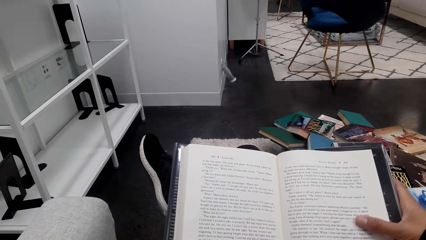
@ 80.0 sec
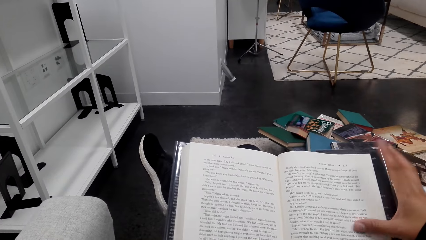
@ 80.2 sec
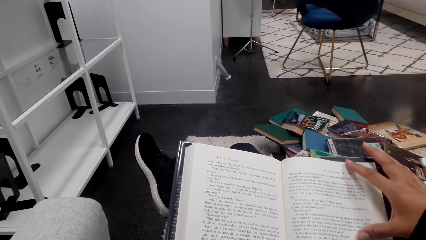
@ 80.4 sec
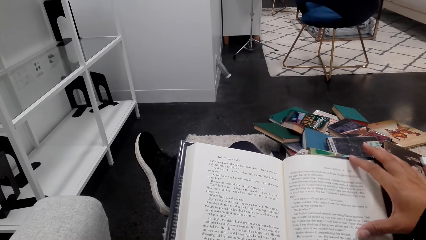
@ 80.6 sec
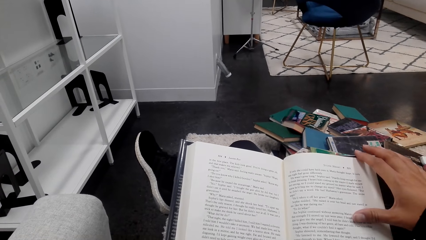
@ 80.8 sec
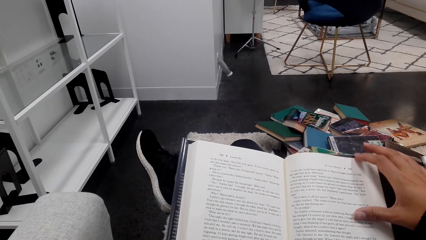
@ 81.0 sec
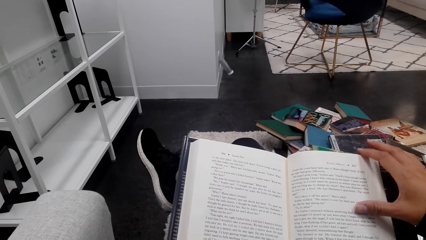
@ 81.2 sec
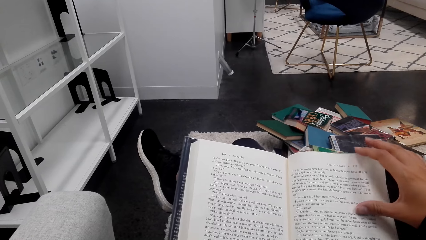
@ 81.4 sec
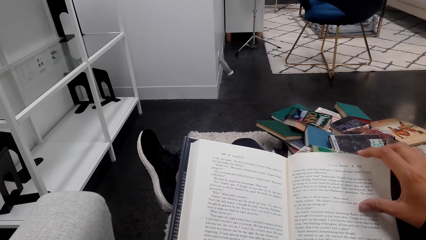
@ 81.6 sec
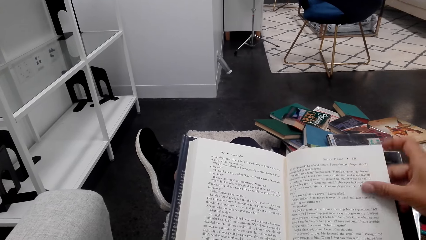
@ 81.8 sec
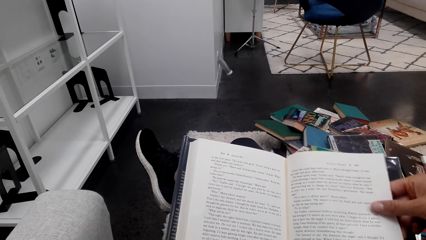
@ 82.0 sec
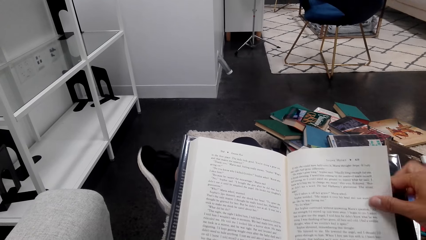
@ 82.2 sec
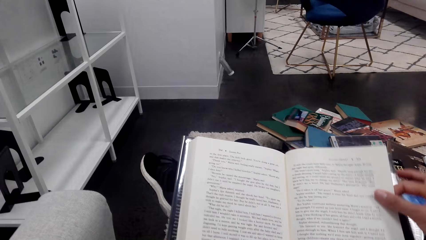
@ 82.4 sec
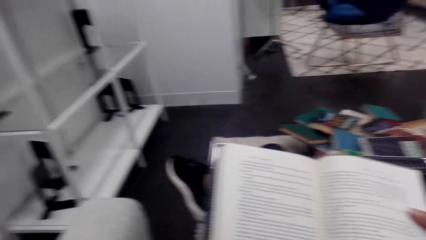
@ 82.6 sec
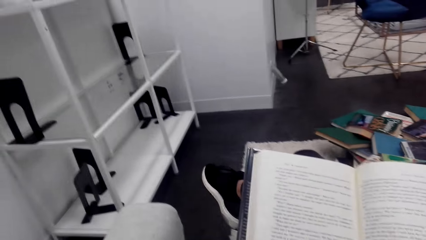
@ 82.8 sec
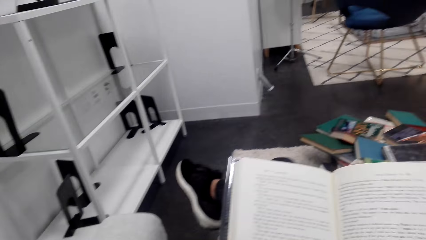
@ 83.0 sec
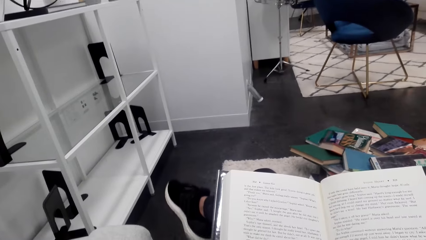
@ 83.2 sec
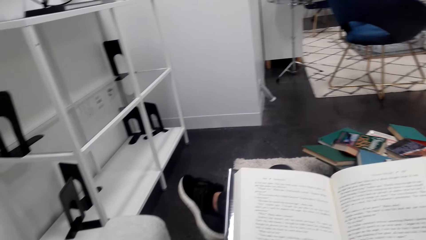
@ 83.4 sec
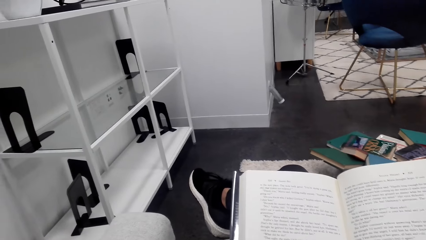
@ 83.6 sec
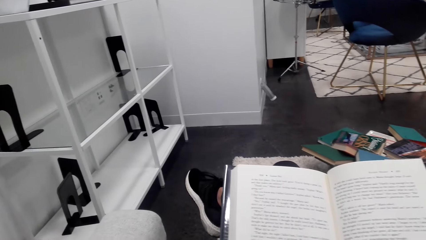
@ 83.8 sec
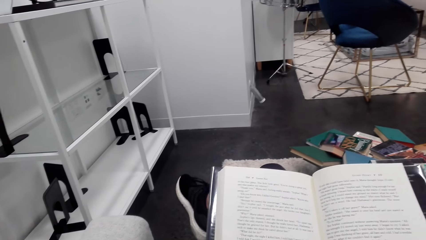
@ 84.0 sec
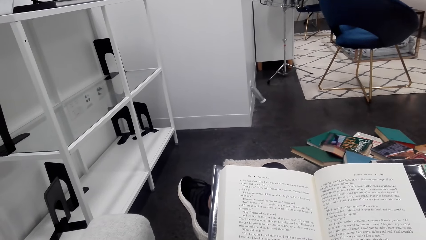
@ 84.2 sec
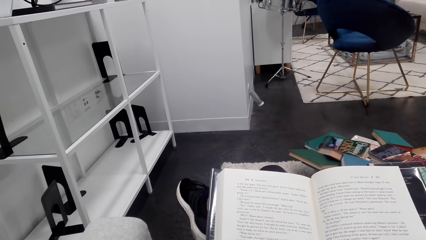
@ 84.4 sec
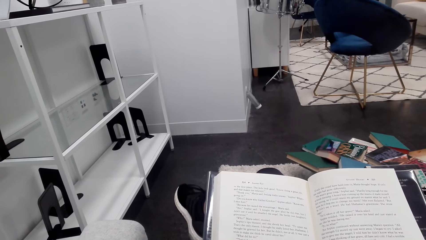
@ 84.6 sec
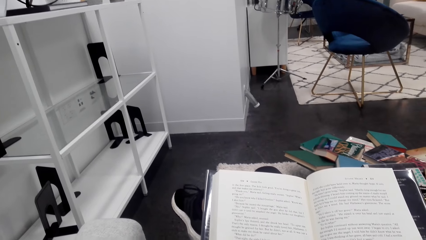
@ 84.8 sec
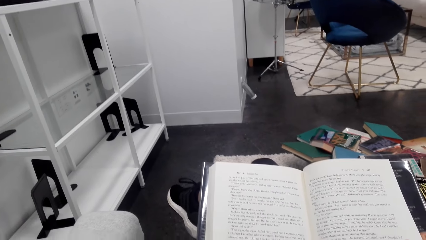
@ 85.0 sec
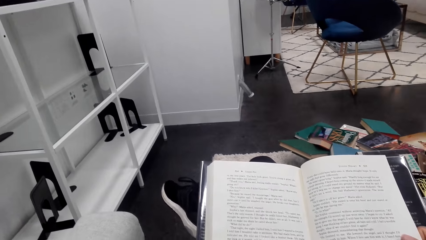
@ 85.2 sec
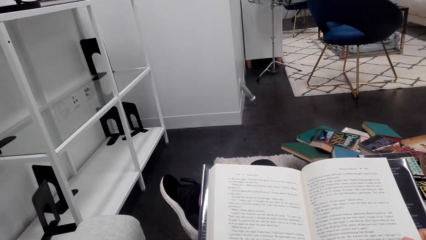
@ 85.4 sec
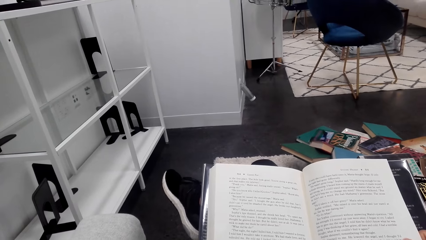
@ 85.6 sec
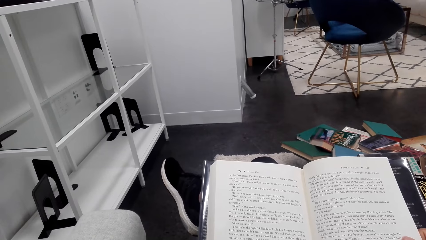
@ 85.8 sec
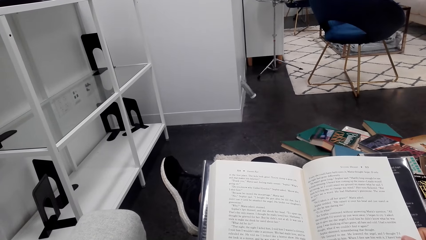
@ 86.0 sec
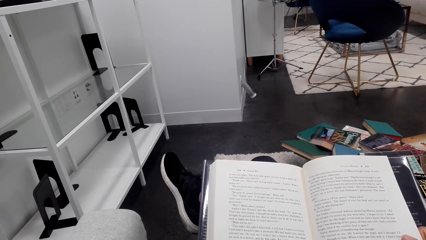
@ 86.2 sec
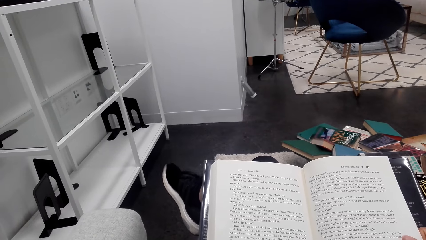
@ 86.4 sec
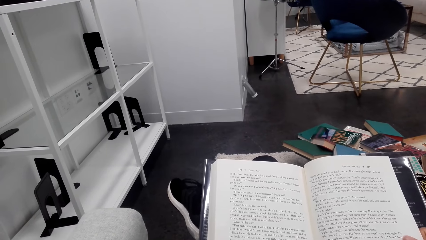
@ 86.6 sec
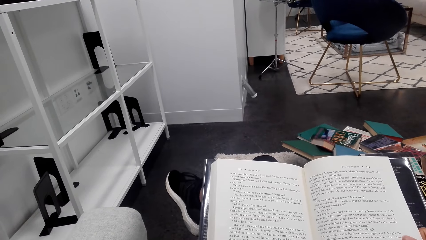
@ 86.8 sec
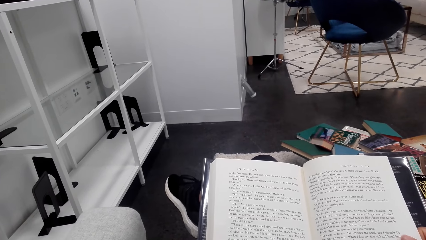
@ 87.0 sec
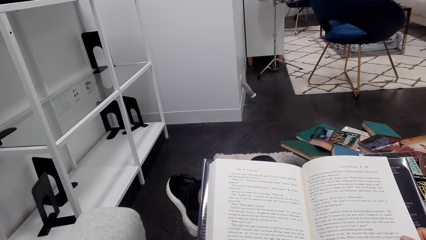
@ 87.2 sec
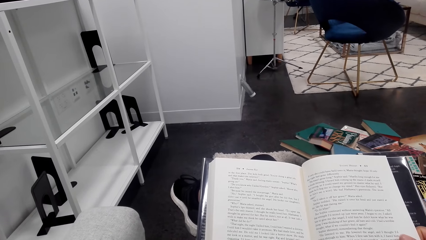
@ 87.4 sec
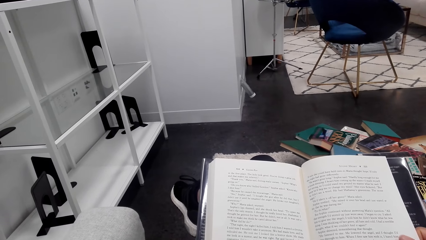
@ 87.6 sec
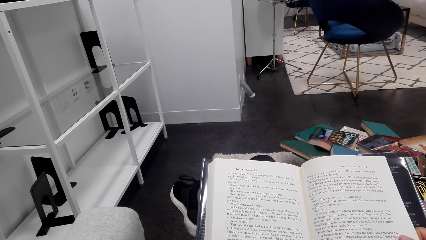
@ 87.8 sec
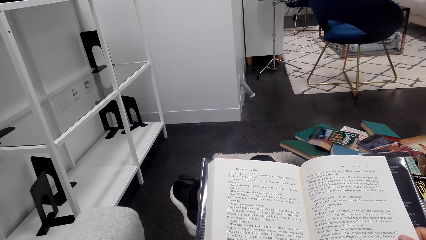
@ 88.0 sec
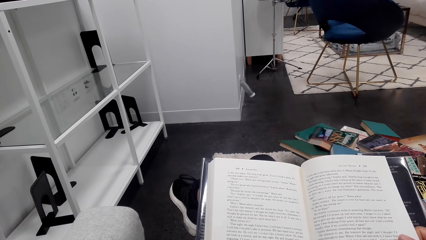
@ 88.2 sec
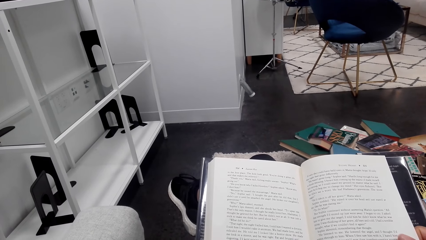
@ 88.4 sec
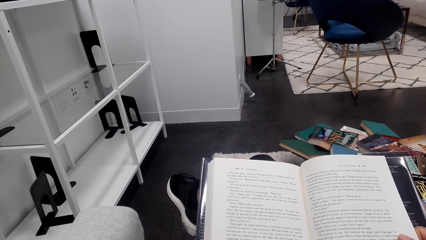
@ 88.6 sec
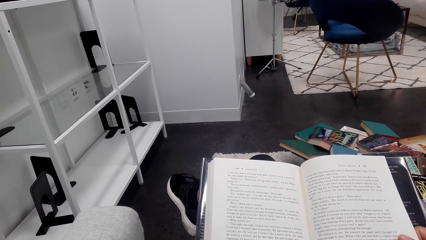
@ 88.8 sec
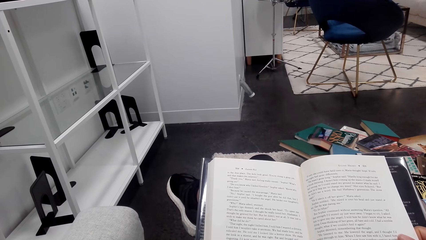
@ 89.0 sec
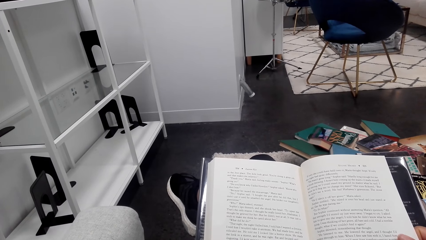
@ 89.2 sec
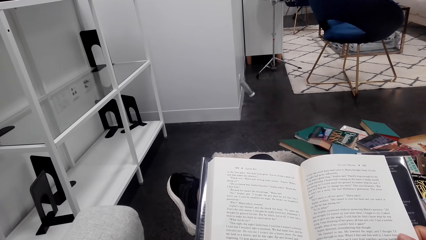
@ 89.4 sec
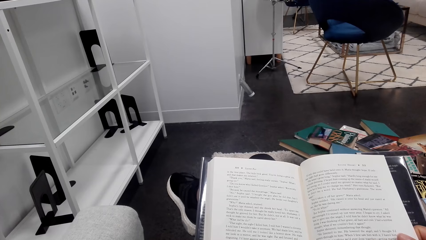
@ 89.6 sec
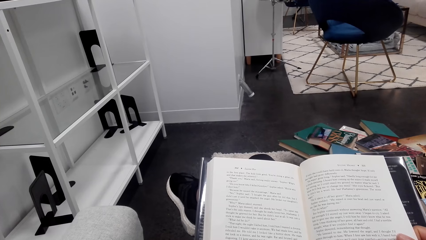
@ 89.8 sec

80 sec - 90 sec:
The camera wearer straightens the pages of the book. They read the book.

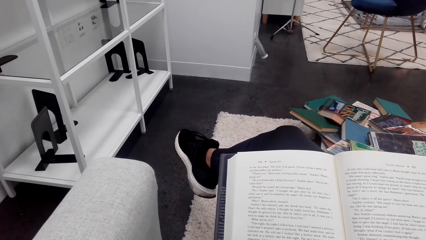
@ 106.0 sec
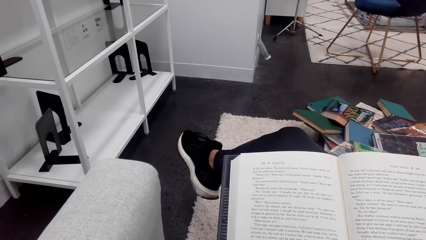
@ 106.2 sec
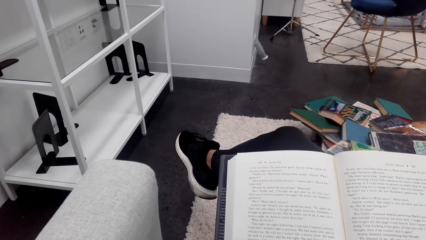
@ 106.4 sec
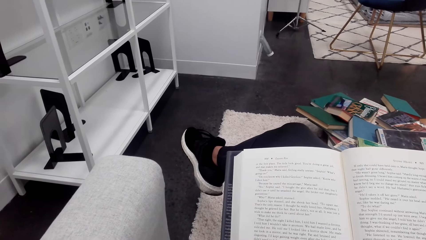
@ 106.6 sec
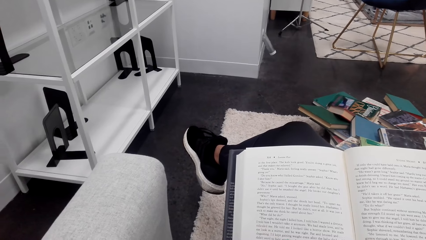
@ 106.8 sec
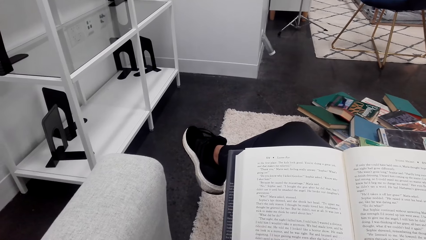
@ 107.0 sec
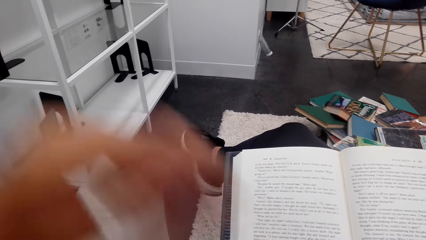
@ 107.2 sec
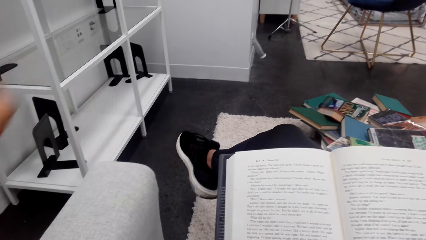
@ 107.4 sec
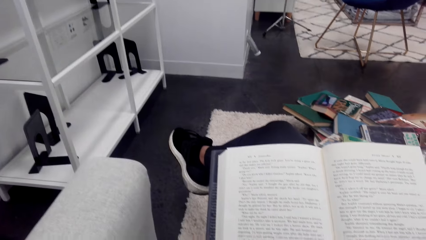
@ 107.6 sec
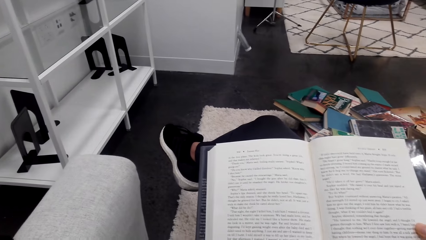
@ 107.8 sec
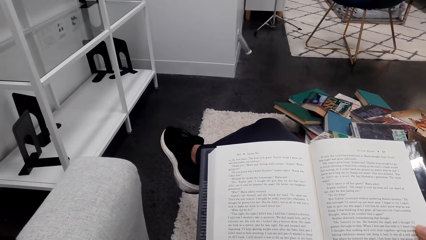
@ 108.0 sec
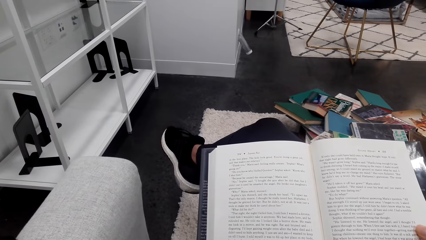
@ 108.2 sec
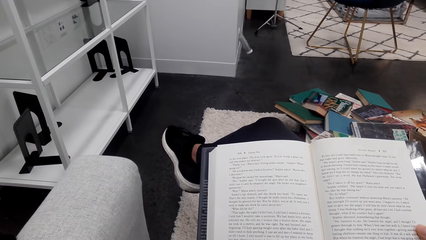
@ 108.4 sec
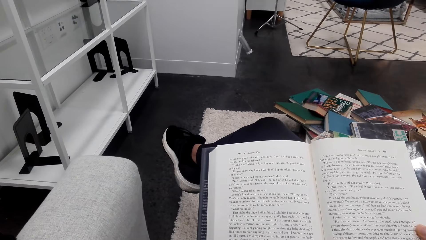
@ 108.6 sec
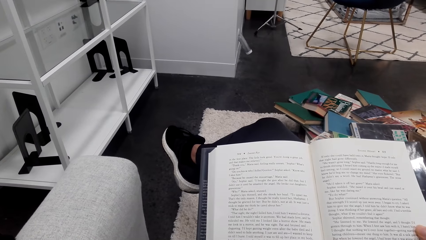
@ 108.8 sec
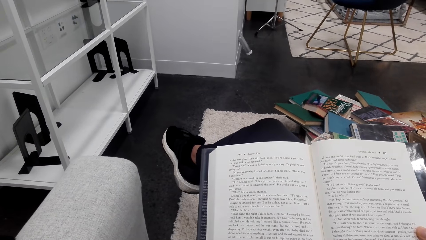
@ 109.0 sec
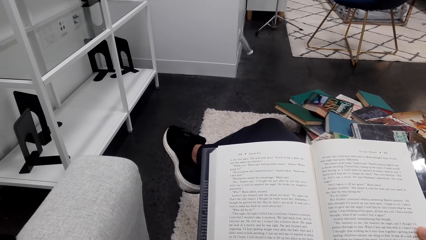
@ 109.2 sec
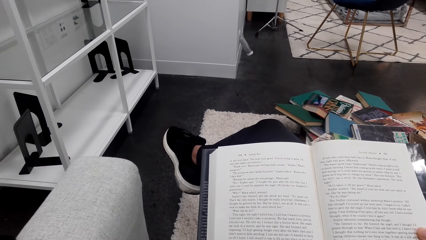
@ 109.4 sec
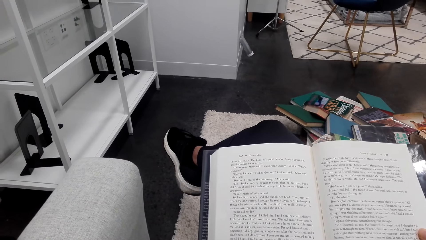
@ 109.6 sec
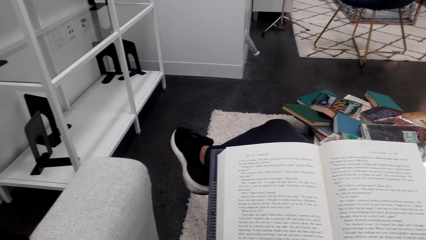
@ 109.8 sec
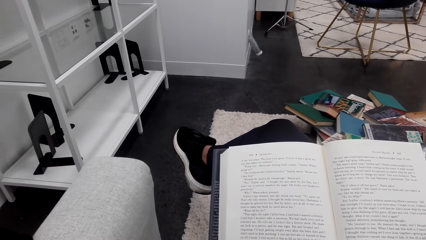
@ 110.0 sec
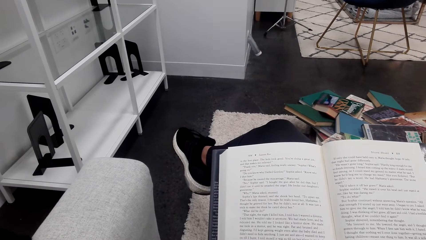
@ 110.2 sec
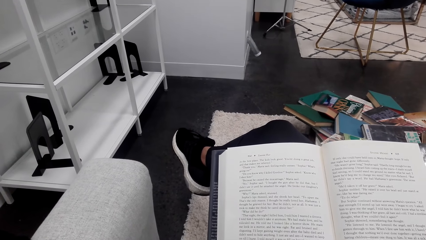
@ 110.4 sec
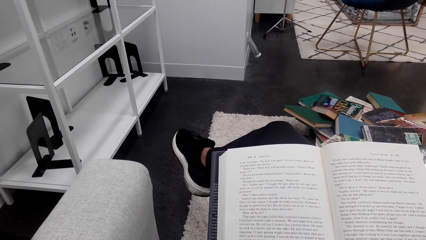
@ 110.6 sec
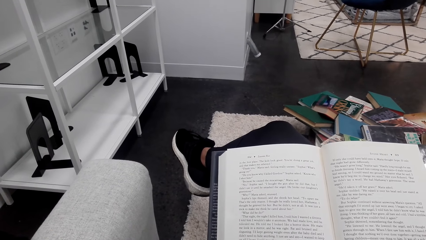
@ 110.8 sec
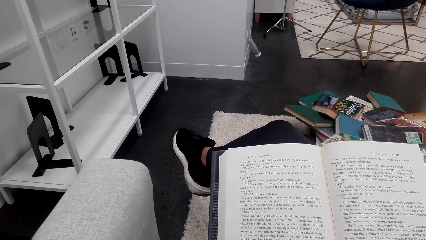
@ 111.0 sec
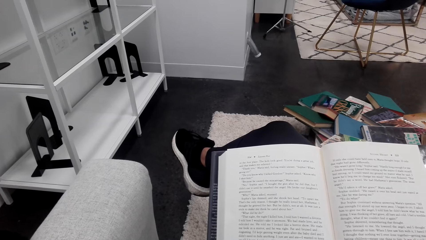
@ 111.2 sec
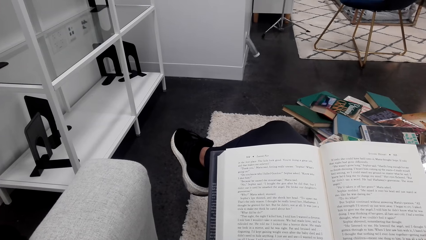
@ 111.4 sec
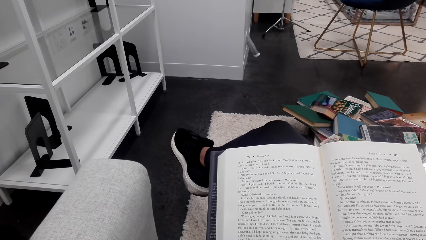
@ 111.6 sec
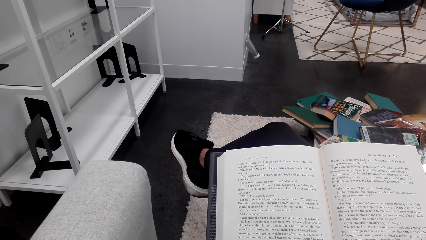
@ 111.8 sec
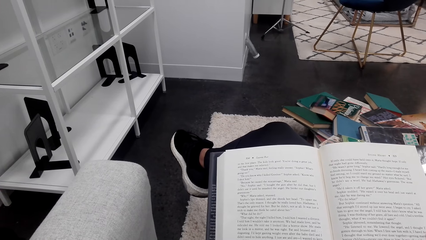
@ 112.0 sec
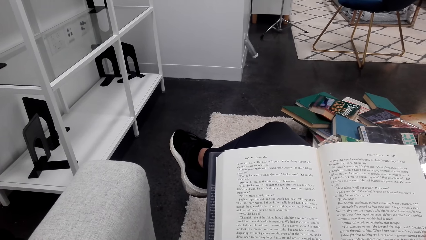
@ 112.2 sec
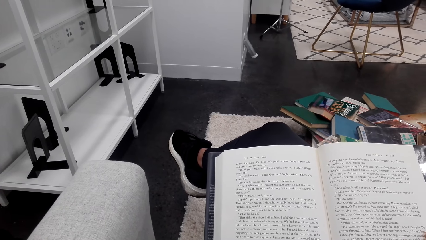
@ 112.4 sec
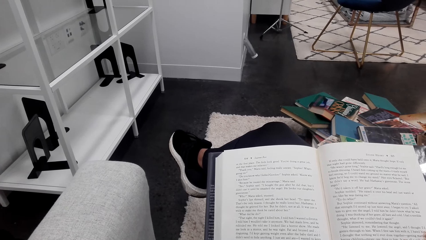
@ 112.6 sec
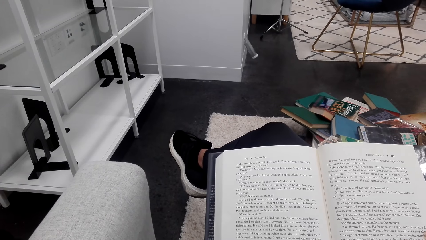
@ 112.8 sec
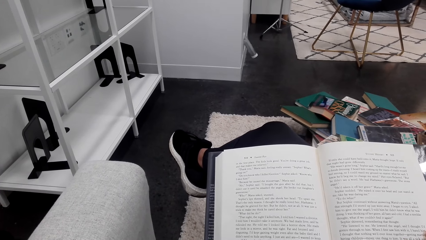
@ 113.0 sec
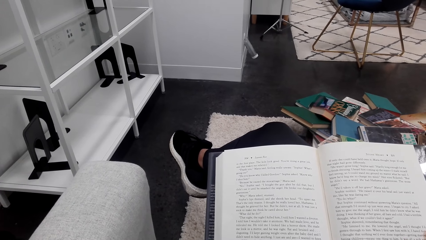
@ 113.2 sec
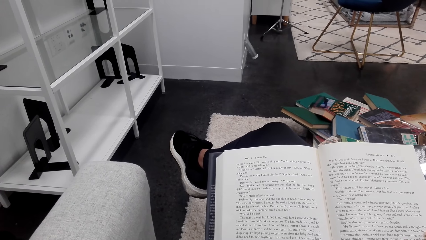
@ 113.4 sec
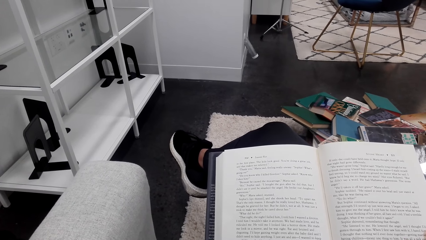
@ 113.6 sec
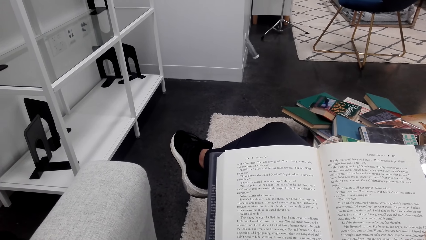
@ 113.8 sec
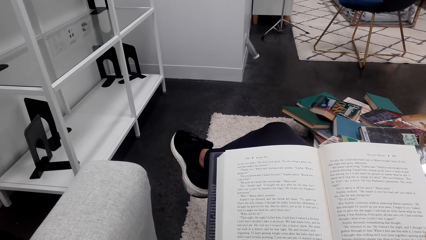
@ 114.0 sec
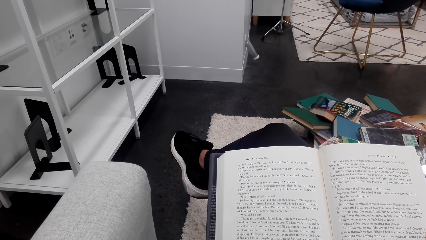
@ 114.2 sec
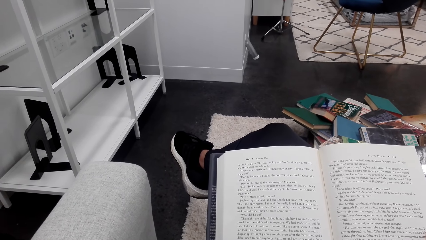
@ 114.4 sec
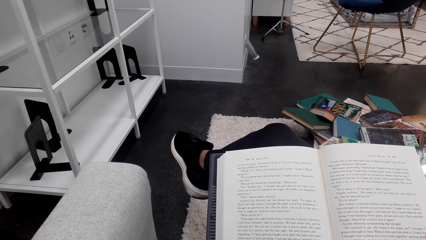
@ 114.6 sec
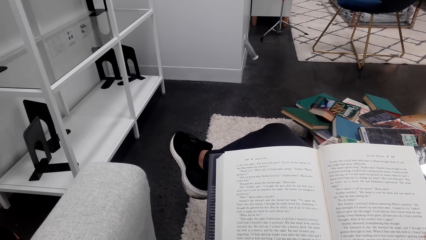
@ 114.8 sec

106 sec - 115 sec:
The camera wearer touches the camera.
